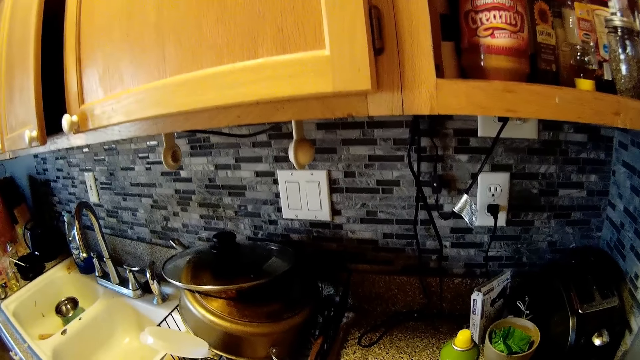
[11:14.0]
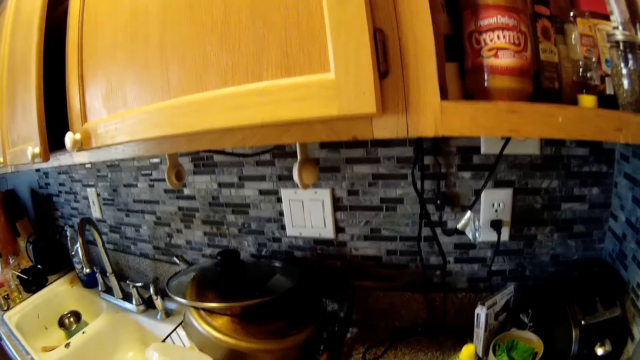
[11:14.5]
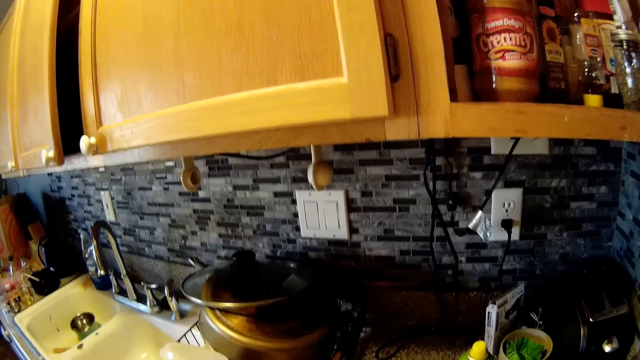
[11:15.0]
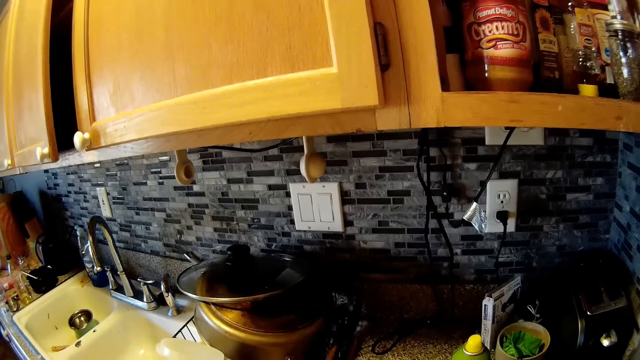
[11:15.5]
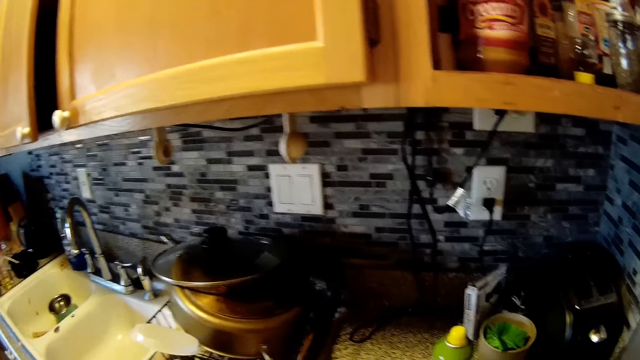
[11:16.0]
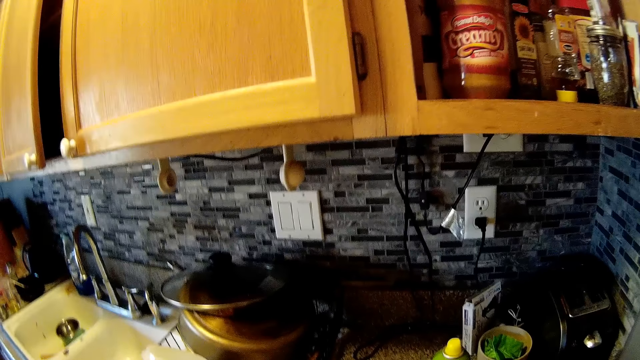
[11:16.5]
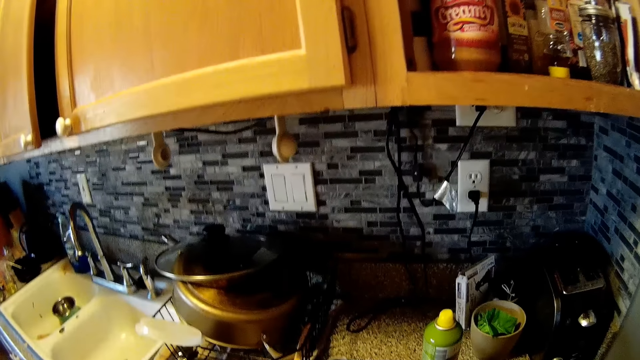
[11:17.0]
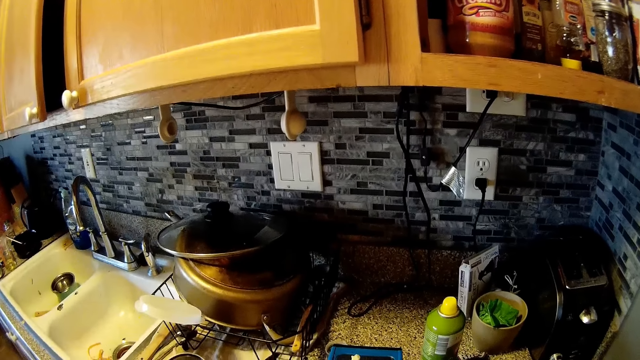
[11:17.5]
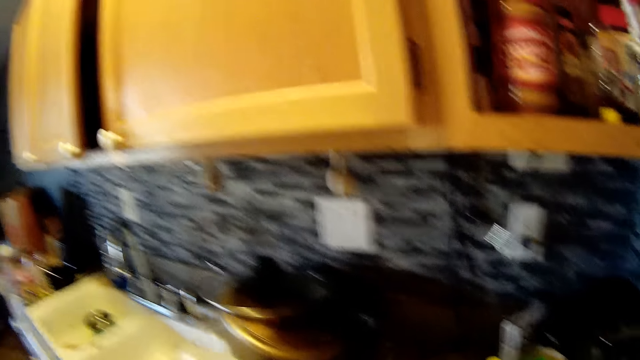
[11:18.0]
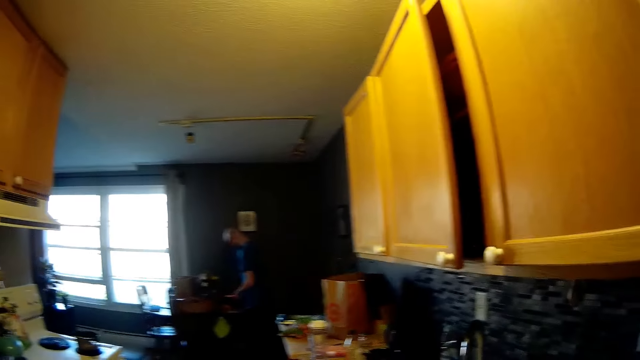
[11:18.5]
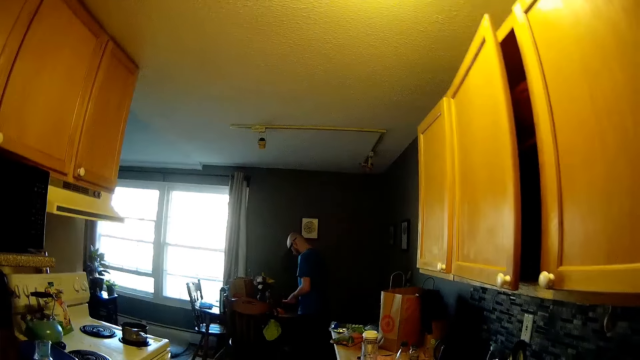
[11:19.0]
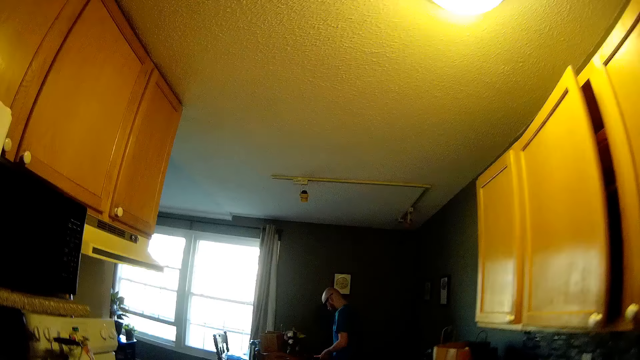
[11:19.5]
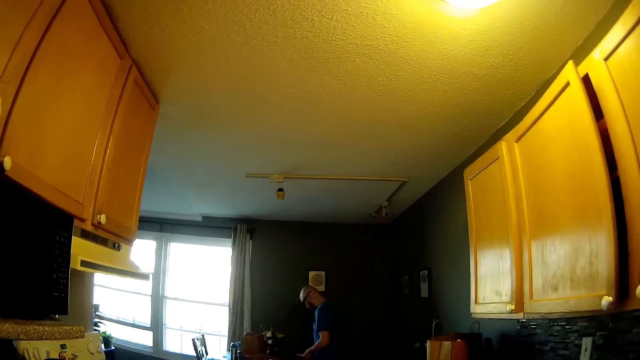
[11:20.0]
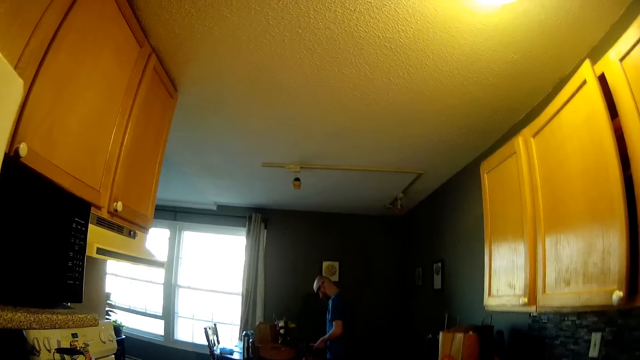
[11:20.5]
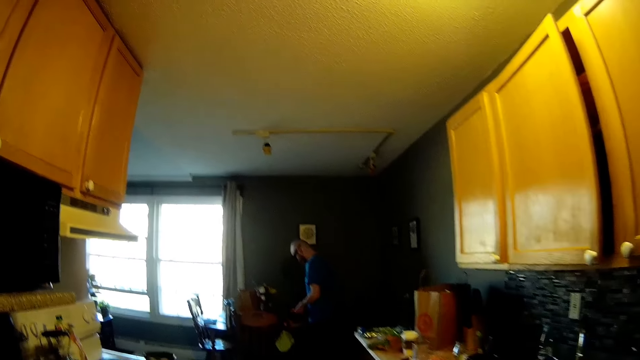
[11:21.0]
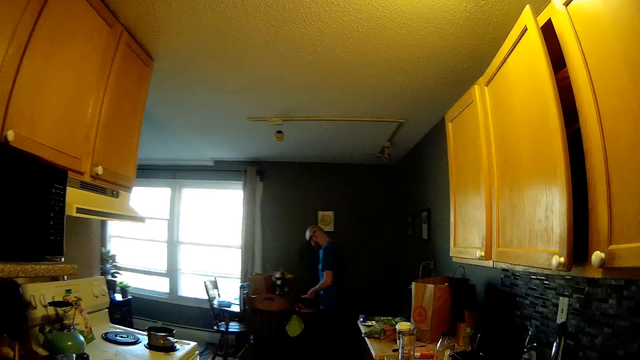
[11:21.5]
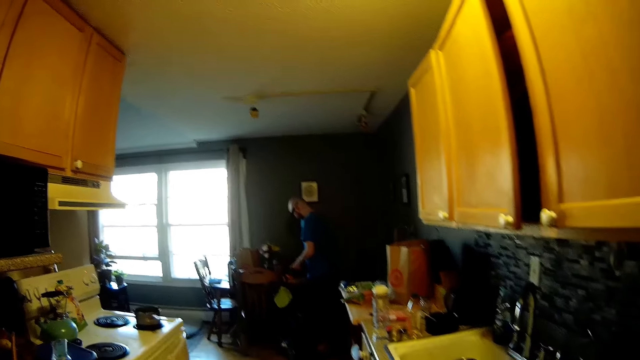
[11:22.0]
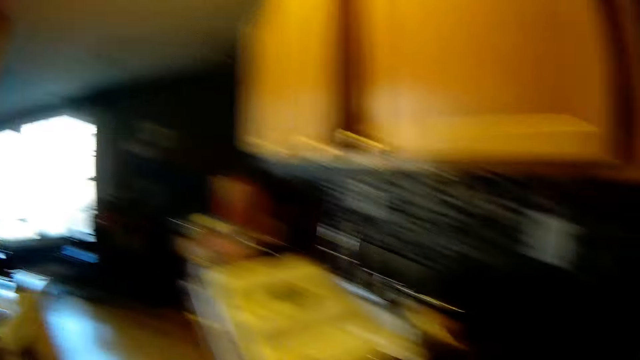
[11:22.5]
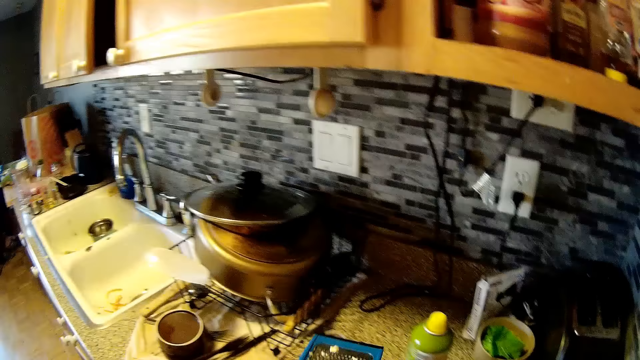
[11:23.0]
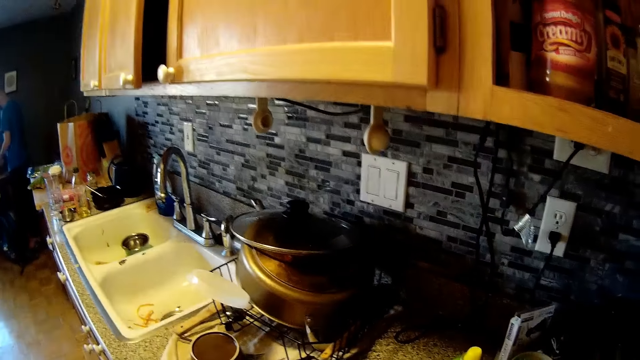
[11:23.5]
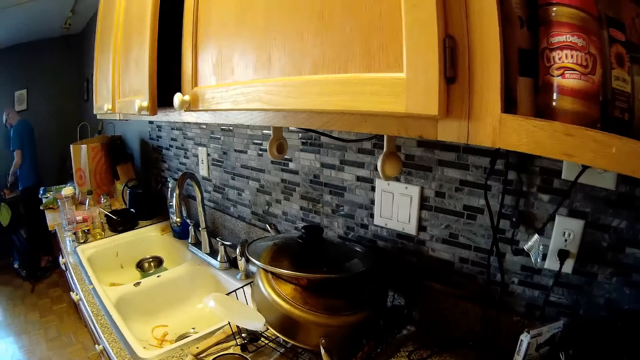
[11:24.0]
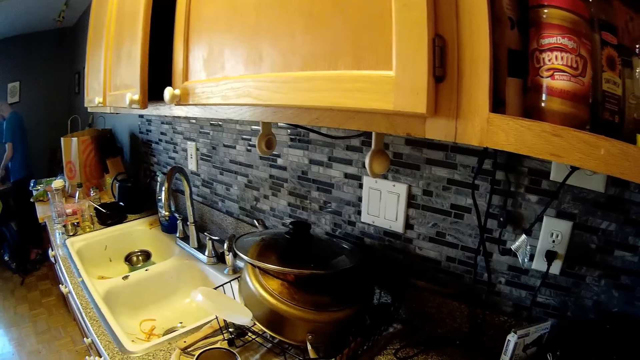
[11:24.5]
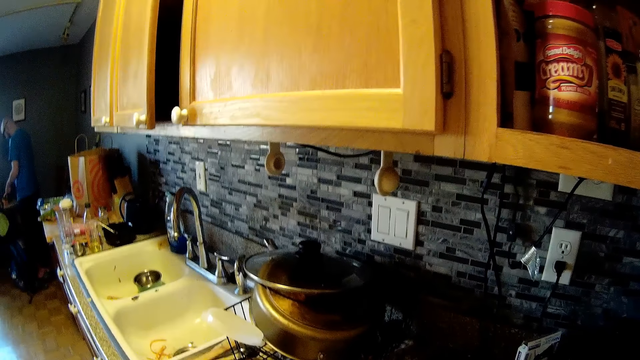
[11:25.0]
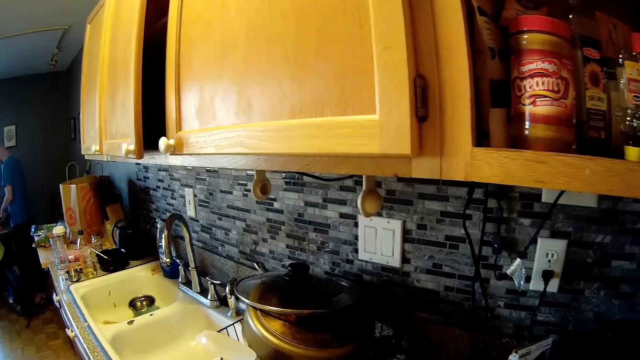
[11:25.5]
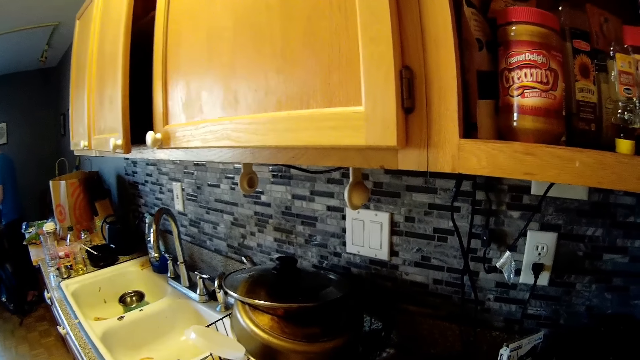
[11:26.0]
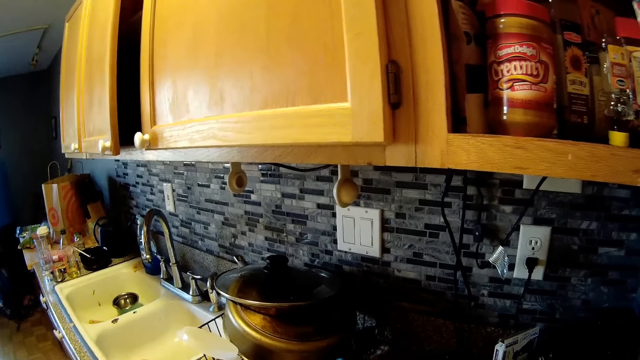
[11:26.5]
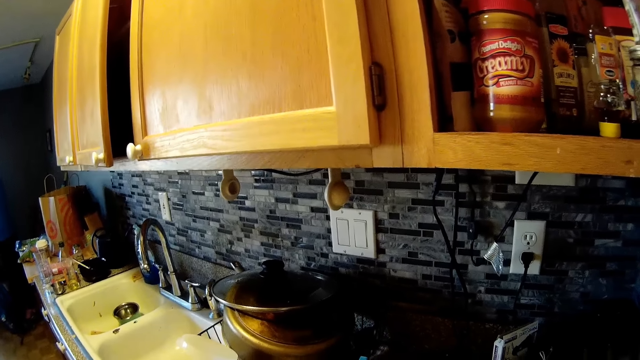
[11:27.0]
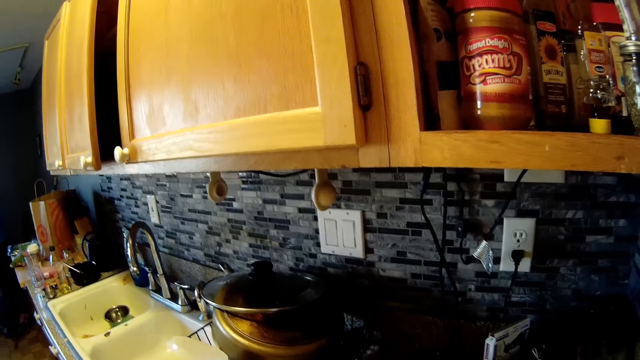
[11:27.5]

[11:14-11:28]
The camera wearer looks around the house. They stare at a person. The person cuts something. The camera wearer looks around the house. They dose something.

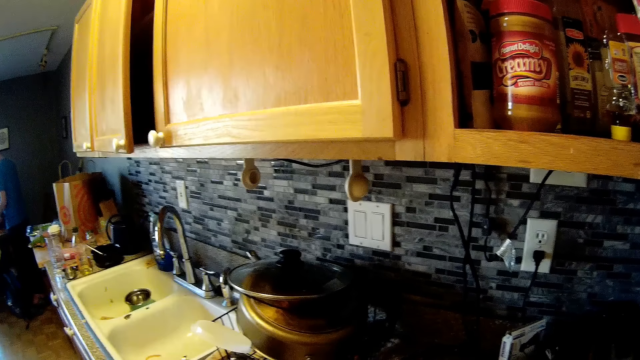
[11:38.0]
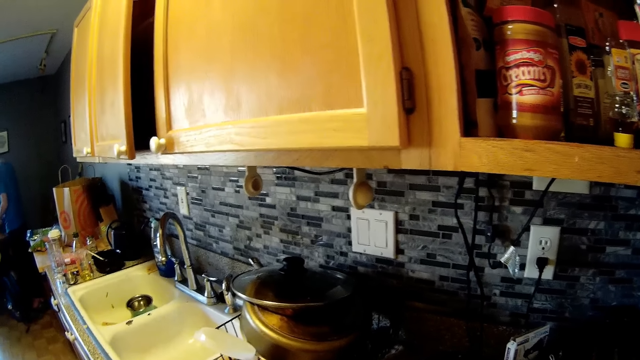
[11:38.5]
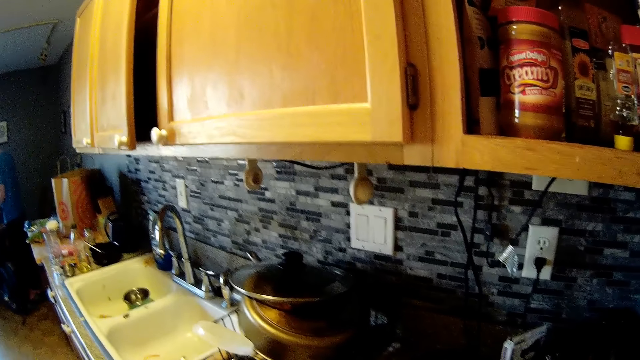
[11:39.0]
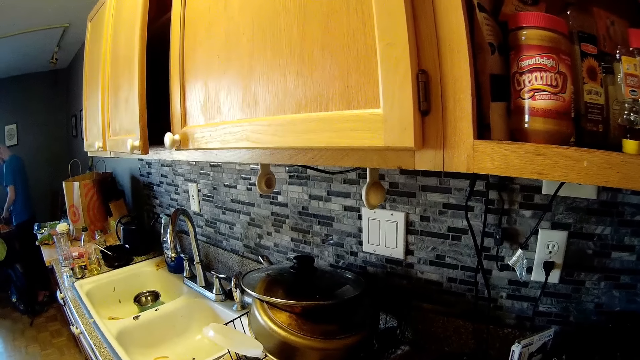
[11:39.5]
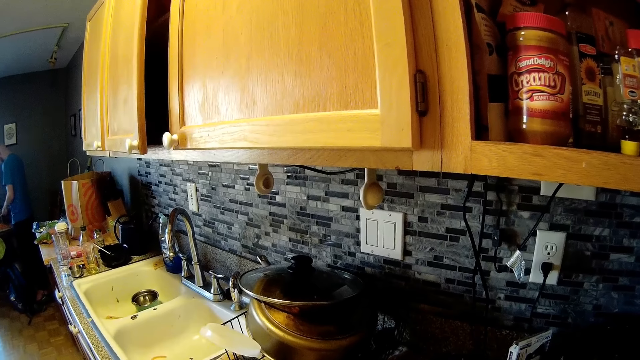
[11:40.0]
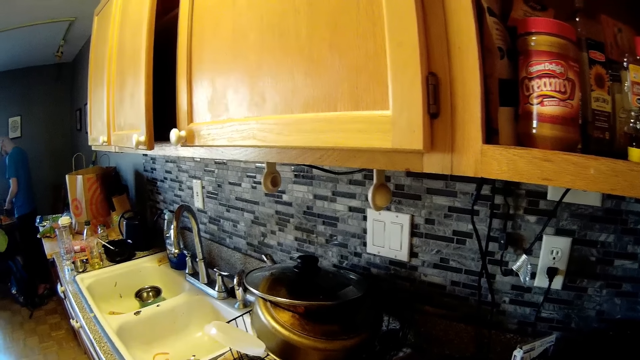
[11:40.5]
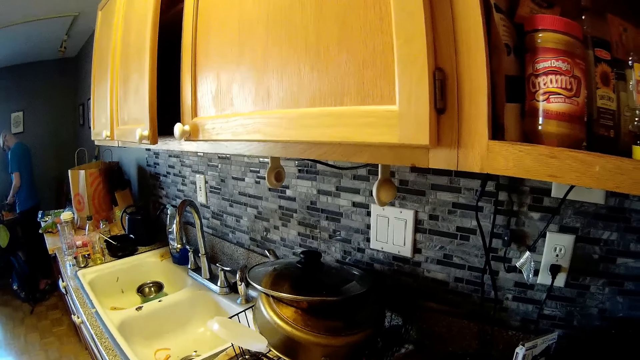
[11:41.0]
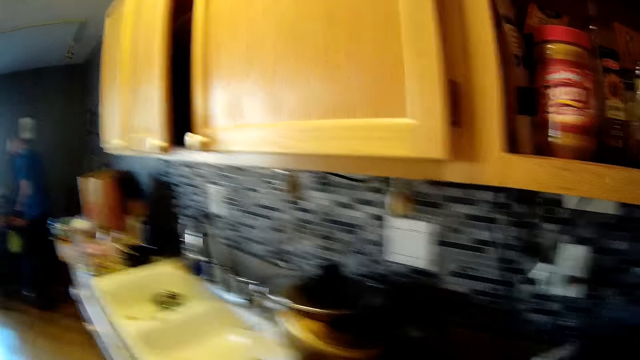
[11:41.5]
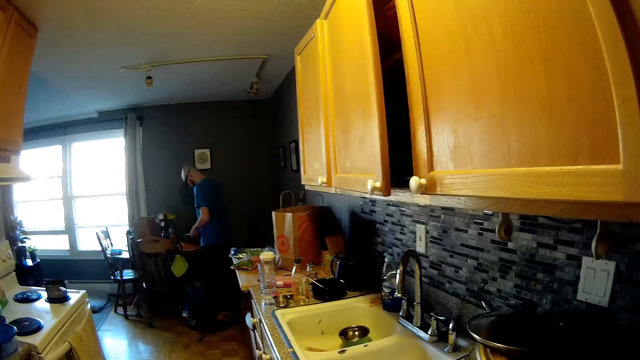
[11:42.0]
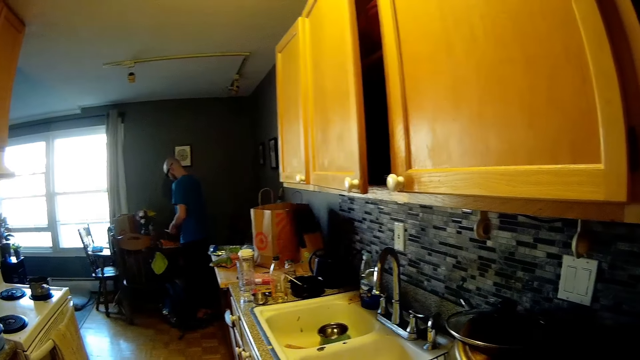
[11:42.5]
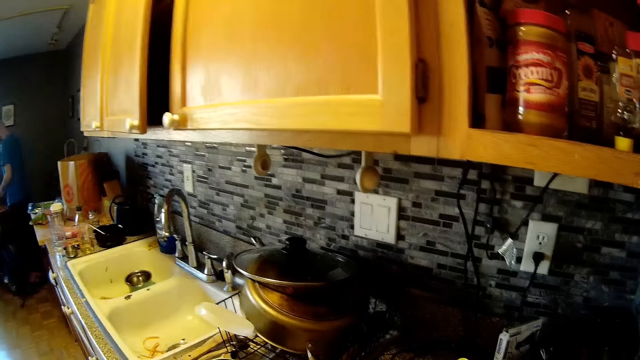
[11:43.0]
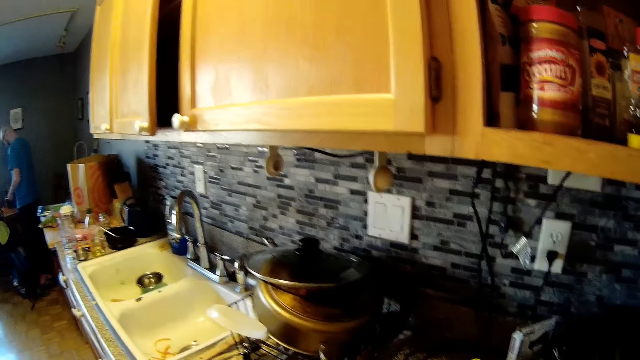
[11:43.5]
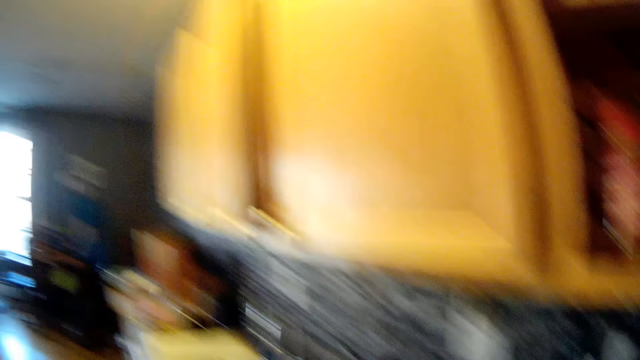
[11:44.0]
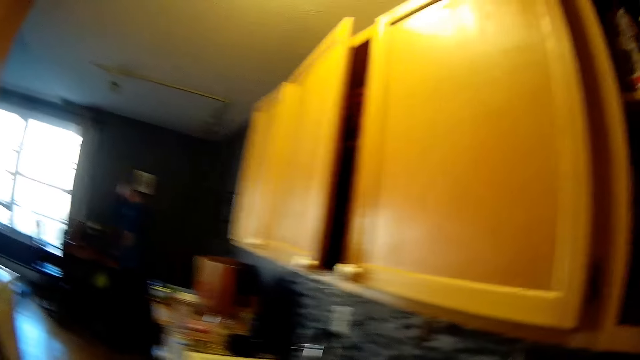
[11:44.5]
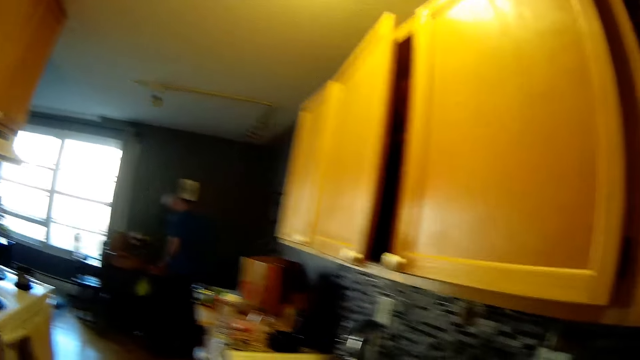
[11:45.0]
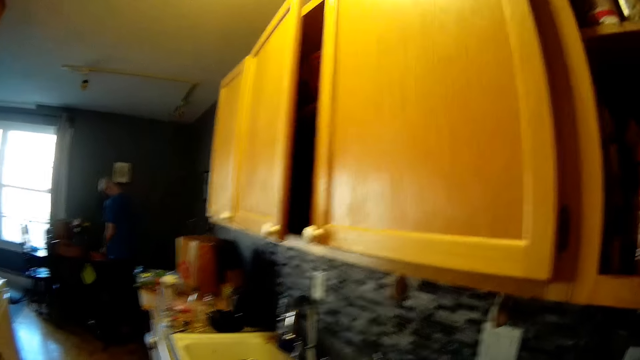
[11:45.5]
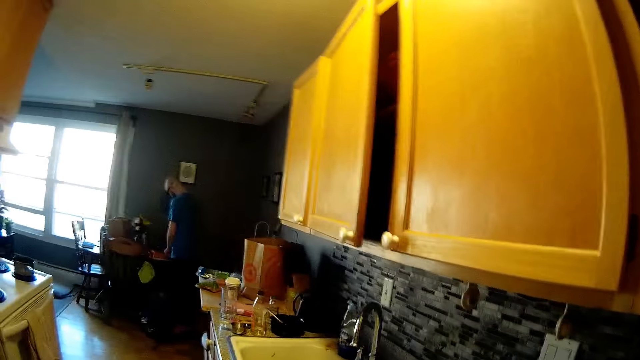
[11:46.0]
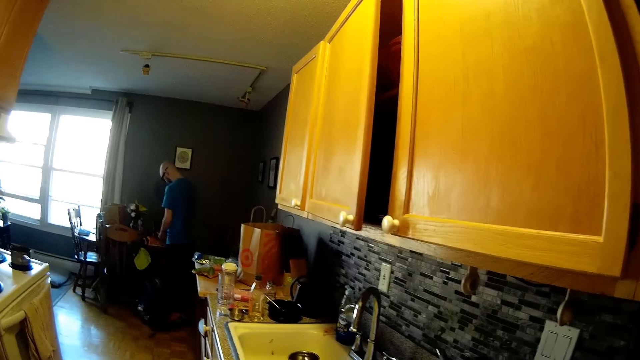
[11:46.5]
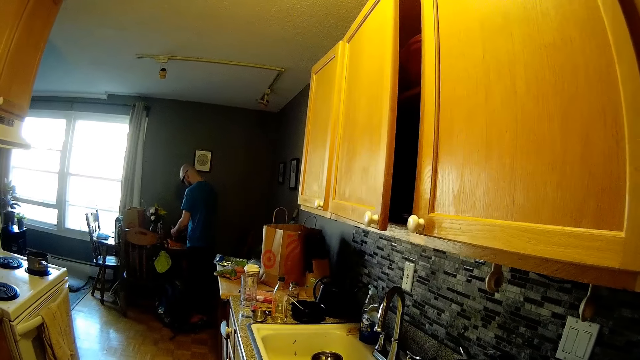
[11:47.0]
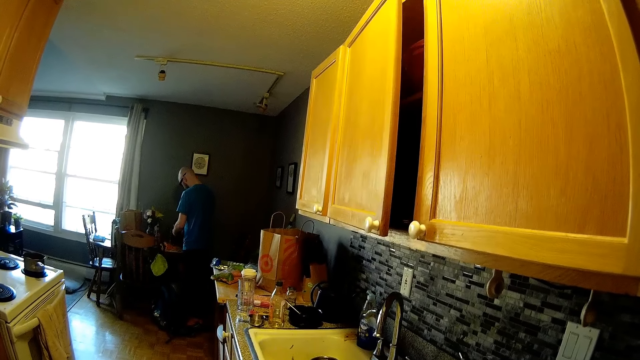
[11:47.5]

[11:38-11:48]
The camera wearer looks around the house. They stare at a man. The man cuts something. The camera wearer looks around the house. They do something. They look around the house. They stare at the man. The man cuts something.
